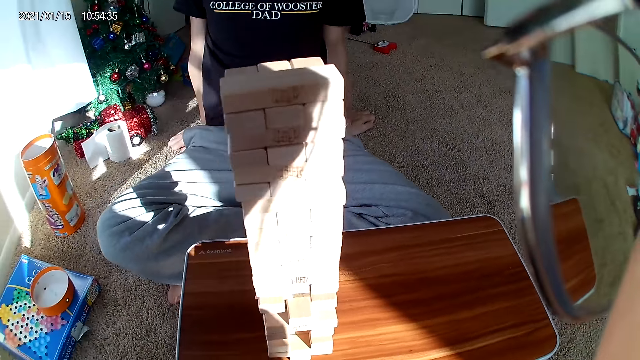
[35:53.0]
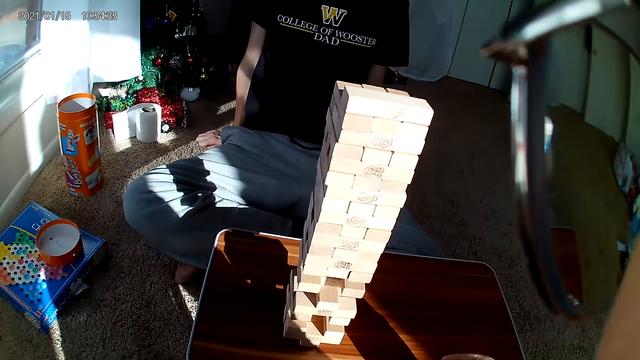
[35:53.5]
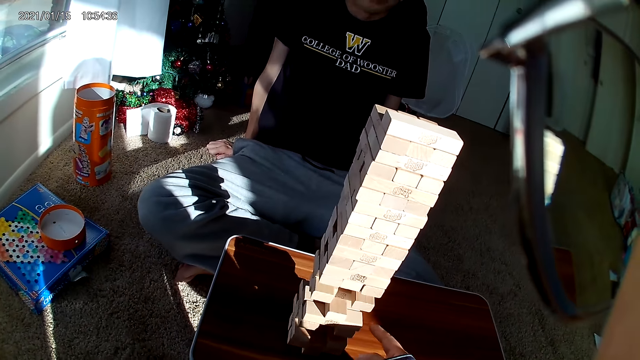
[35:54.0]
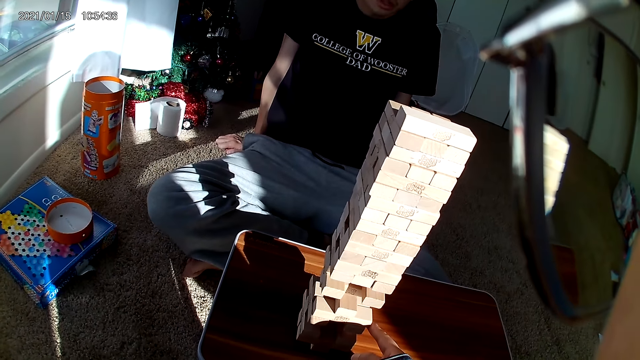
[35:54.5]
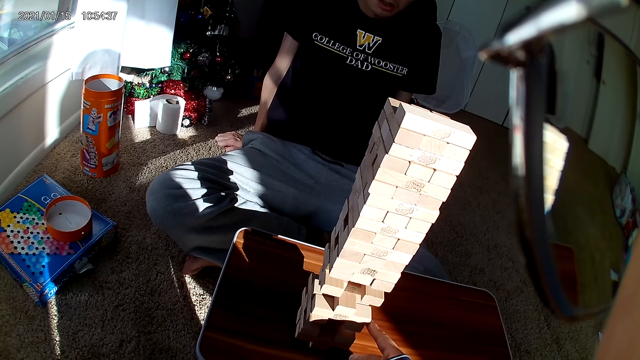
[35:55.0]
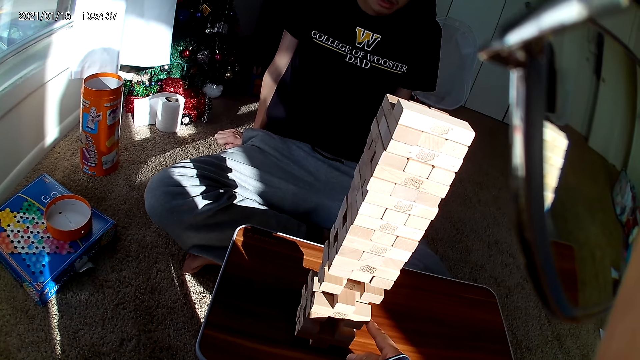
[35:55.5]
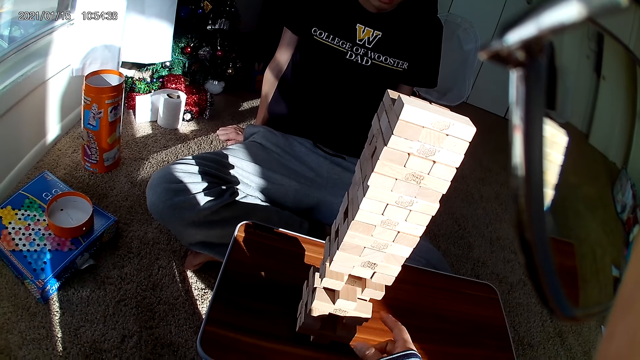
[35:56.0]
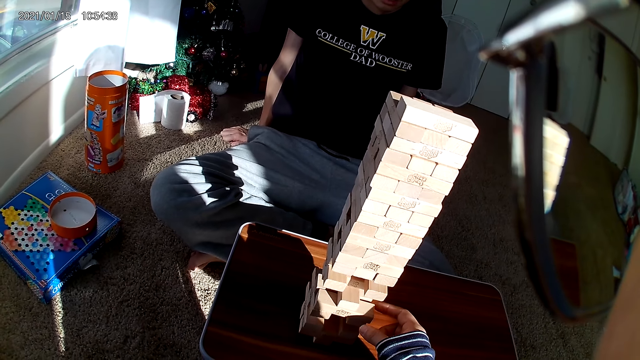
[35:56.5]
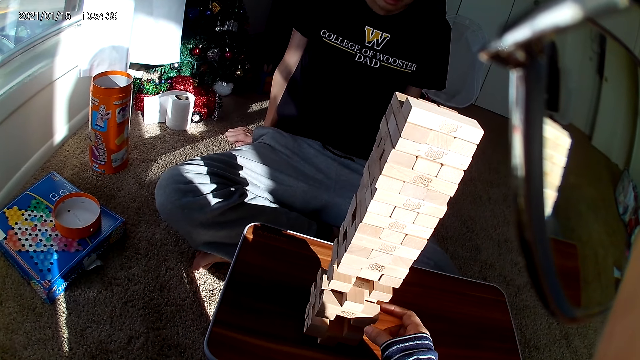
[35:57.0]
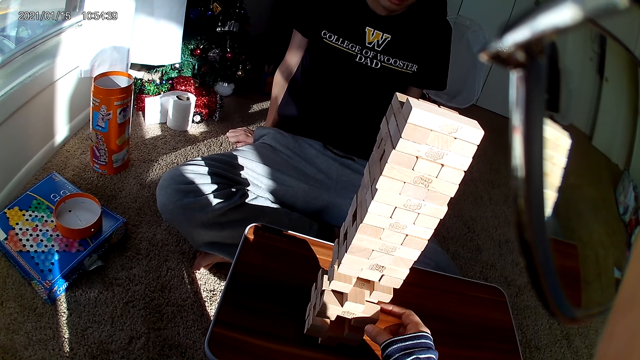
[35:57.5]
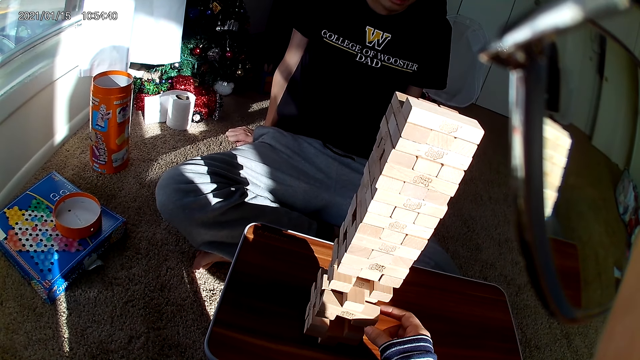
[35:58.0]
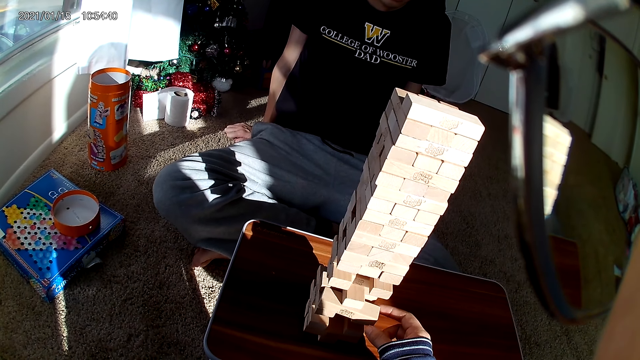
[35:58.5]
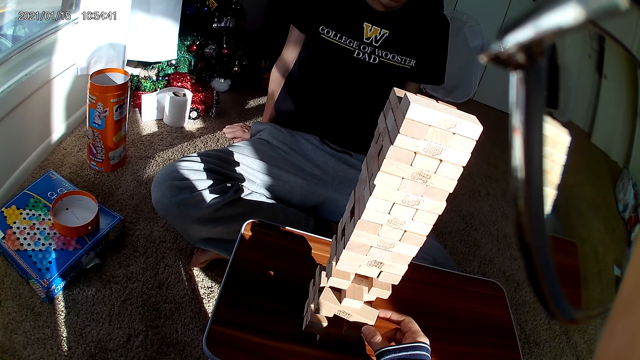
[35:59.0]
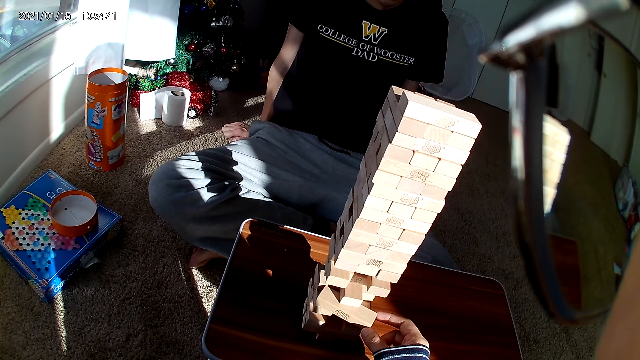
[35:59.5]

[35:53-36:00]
The camera wearer removes a building block from the building block pile with her right hand.

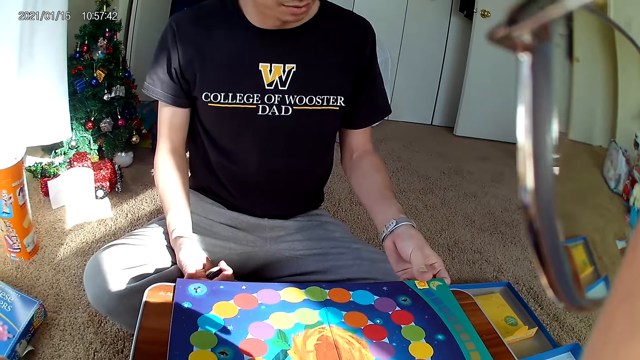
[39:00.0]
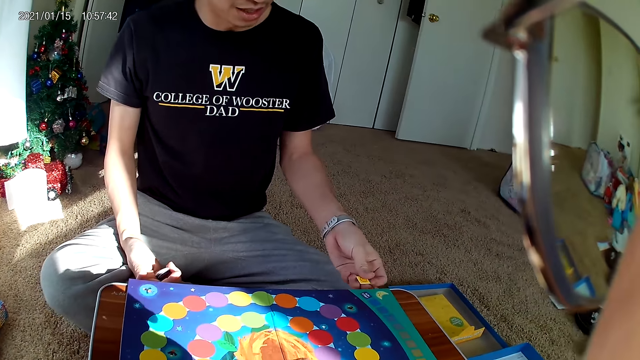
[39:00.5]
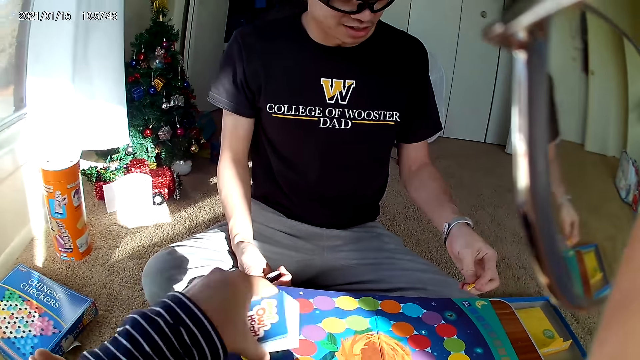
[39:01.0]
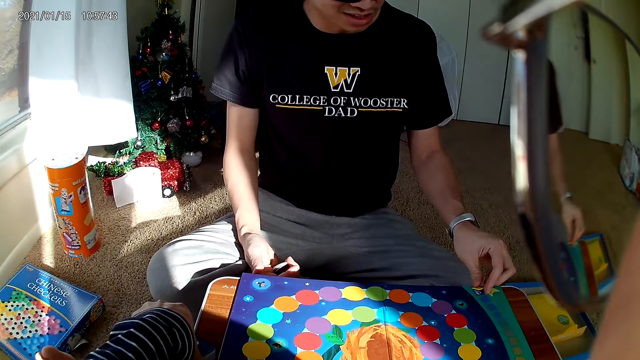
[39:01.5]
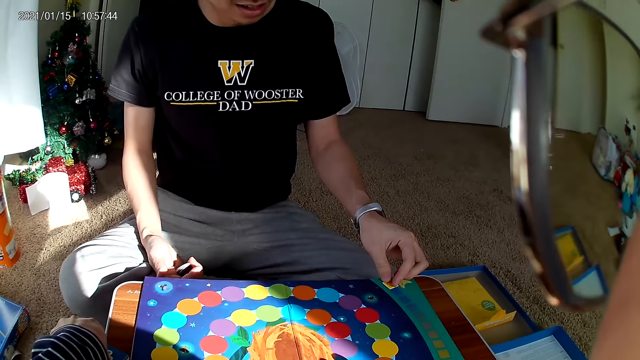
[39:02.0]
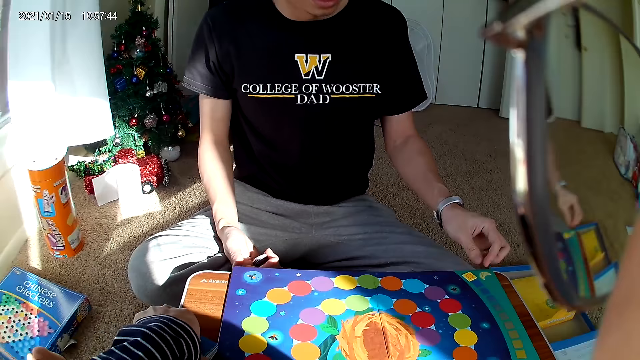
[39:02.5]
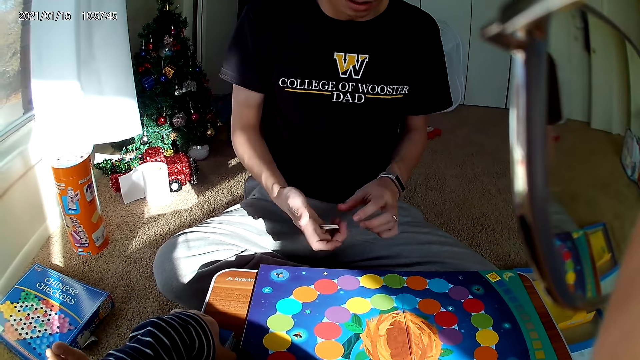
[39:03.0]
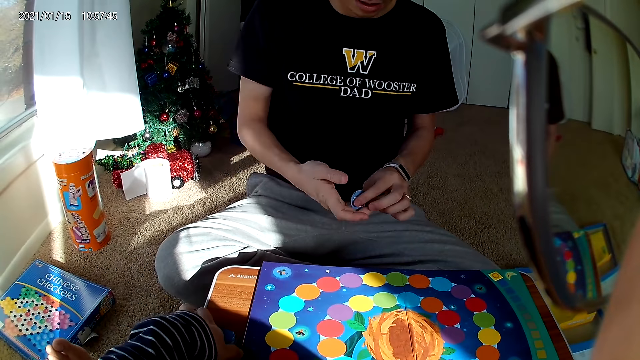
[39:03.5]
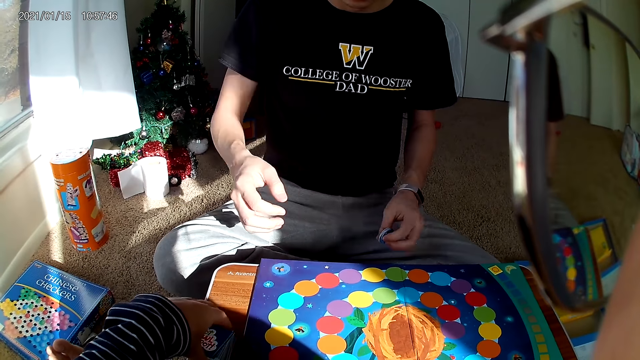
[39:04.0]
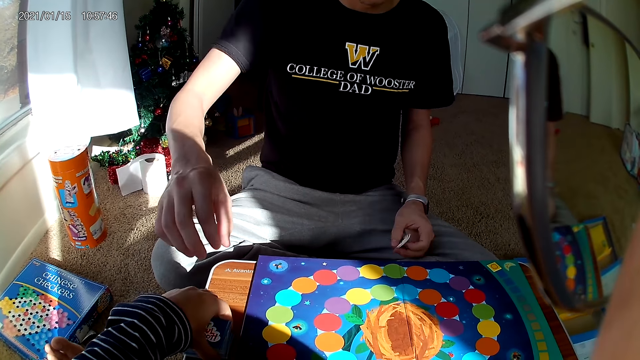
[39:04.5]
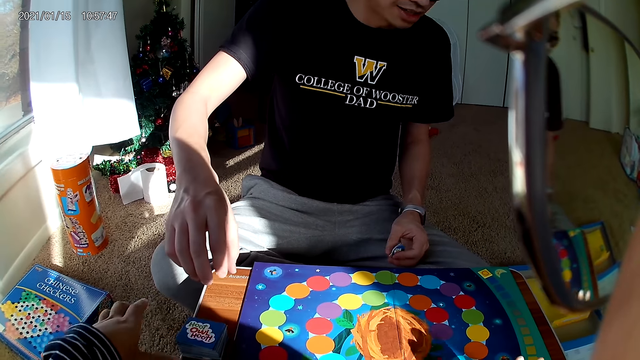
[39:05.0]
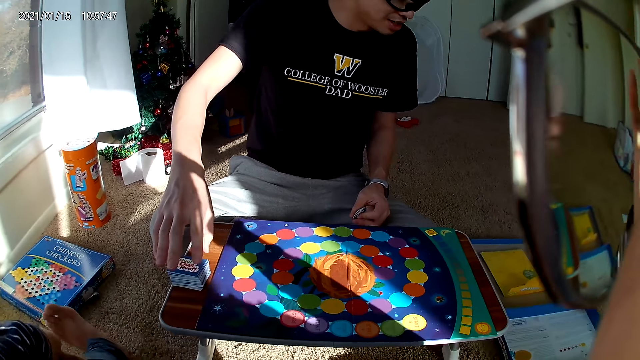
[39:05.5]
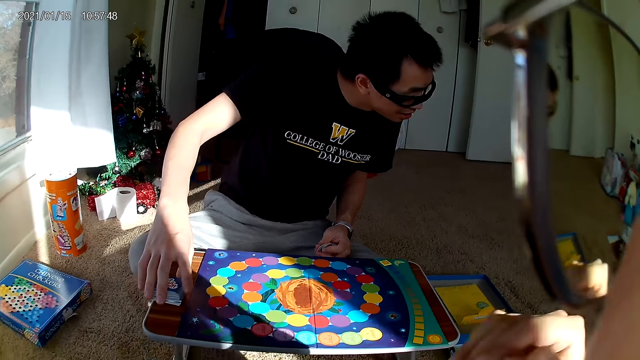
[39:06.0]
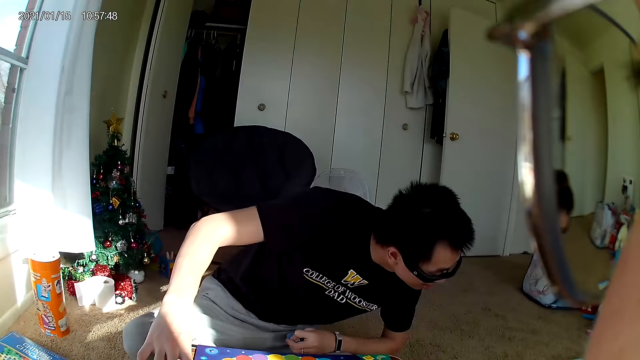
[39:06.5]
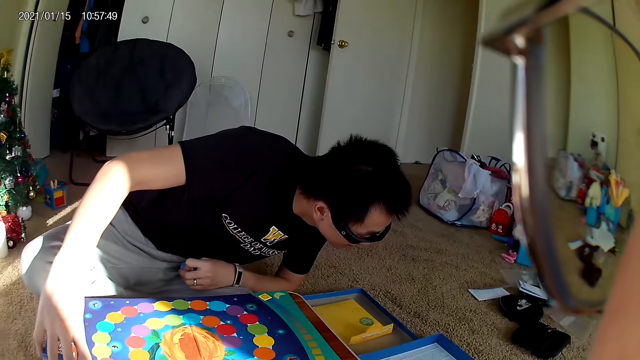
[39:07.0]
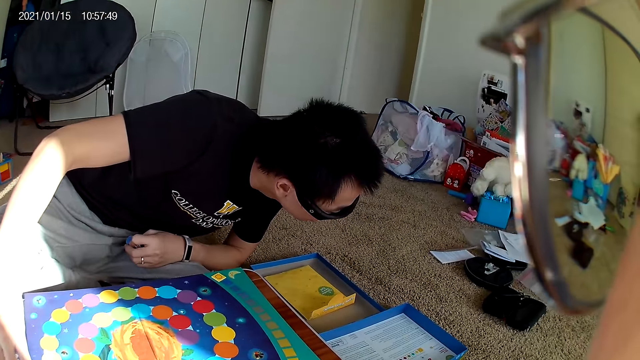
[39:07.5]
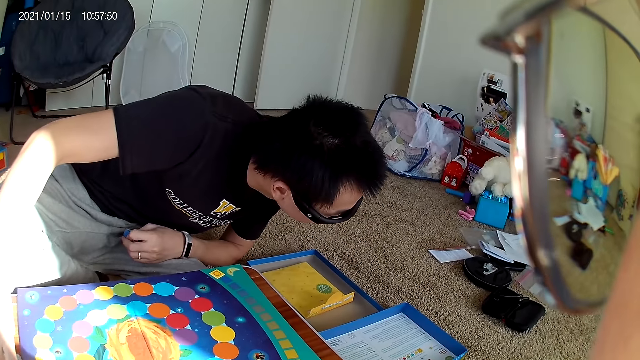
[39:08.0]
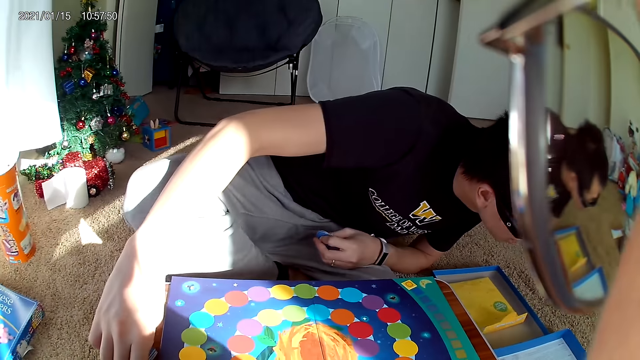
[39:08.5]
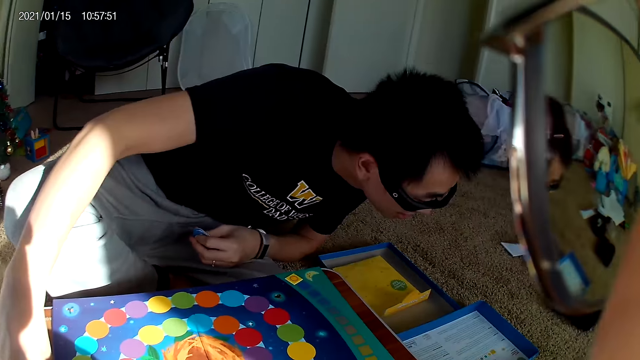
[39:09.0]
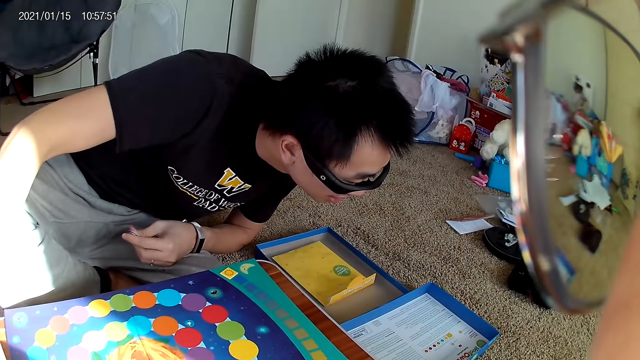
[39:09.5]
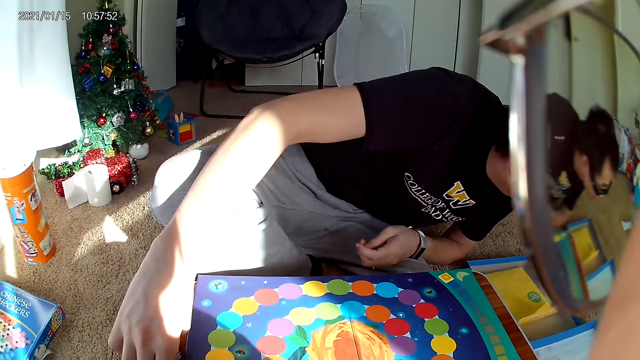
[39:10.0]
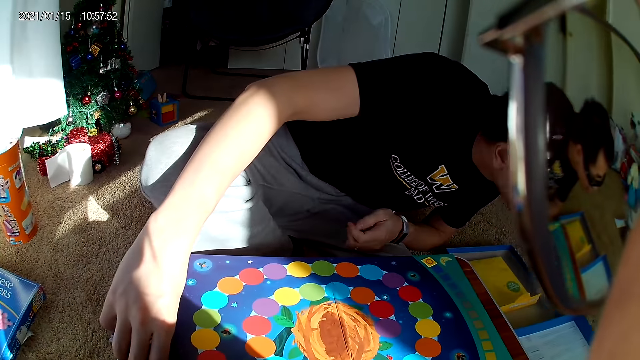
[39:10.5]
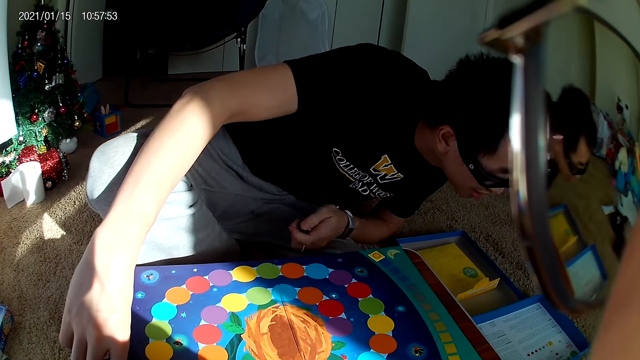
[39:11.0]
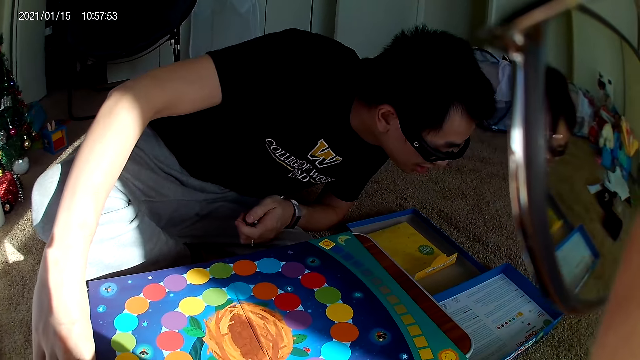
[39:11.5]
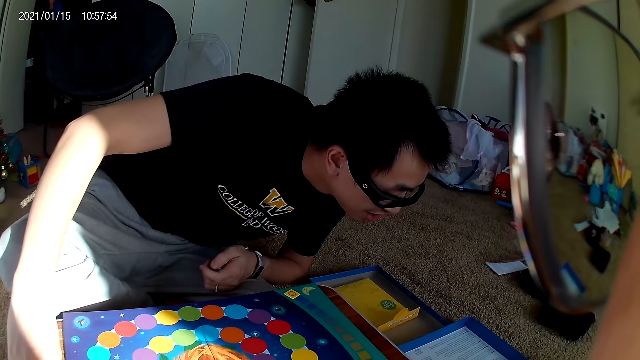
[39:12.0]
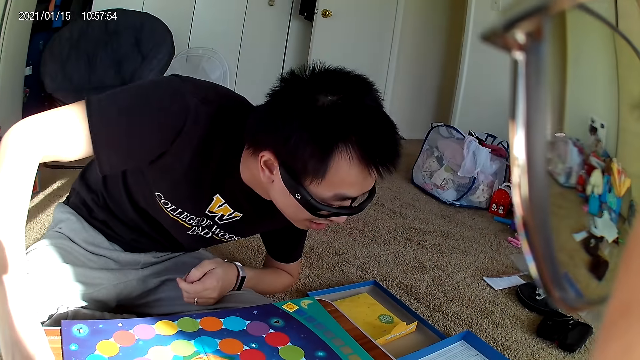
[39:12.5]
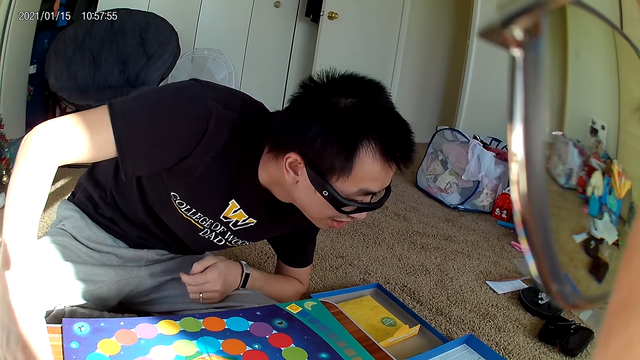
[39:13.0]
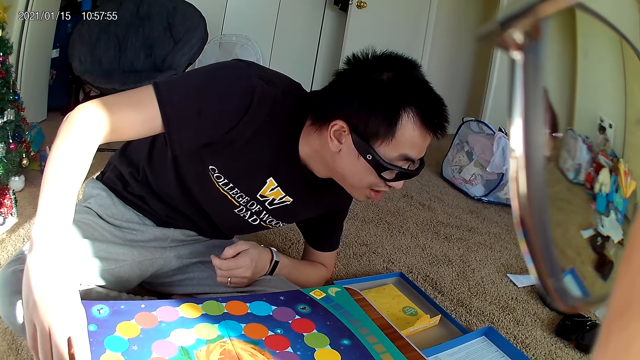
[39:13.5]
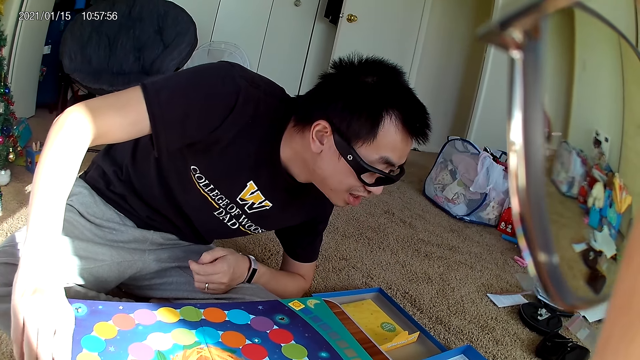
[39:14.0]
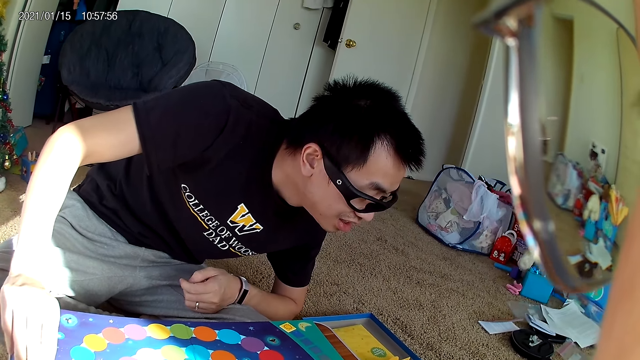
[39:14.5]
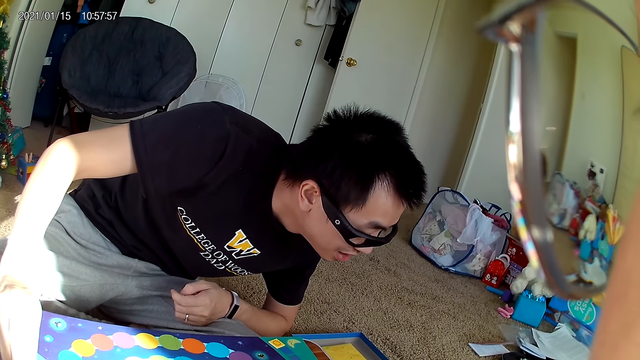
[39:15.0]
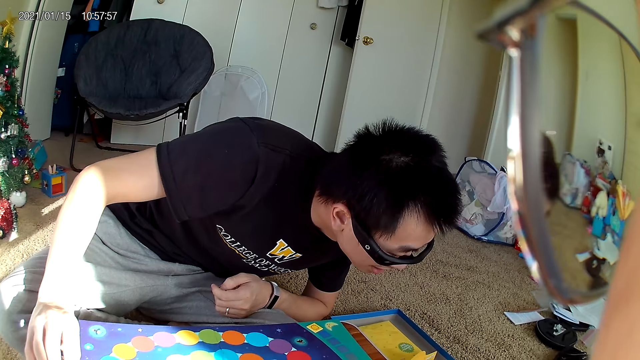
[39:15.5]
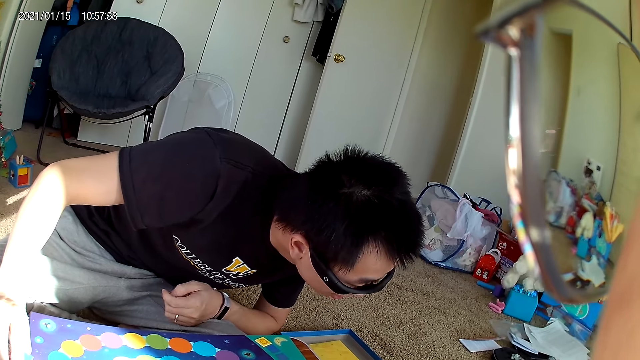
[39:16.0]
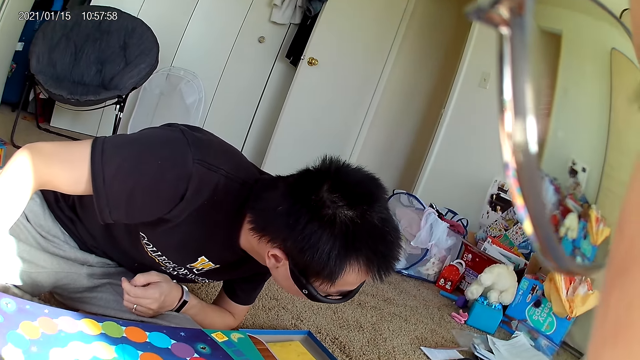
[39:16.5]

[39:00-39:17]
A man puts a sticker on the board. The camera wearer drops the deck of cards on the wooden board. The man takes stickers from his left hand. The camera wearer touches the deck of cards. The man looks on the writing on the box of hoot owl hoot board game on the floor.
